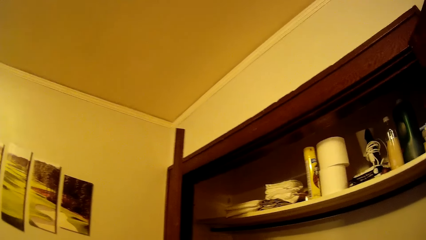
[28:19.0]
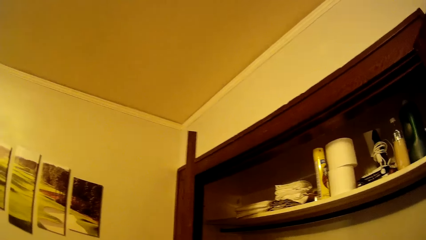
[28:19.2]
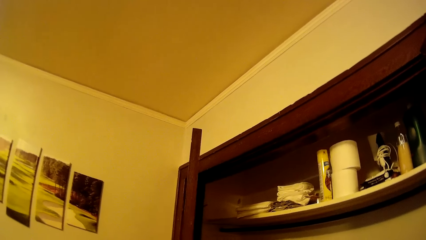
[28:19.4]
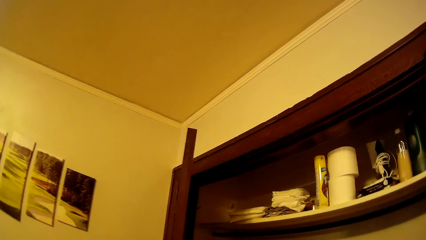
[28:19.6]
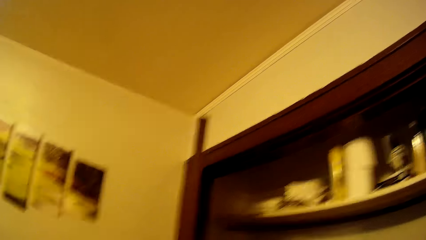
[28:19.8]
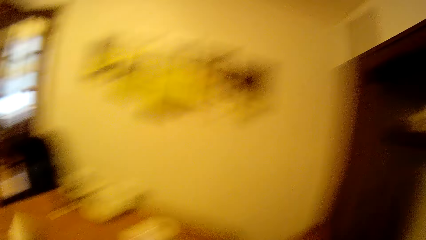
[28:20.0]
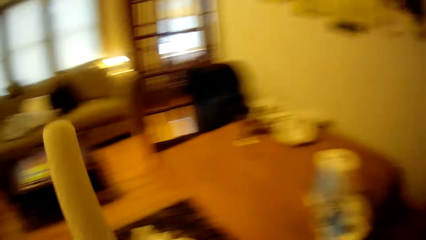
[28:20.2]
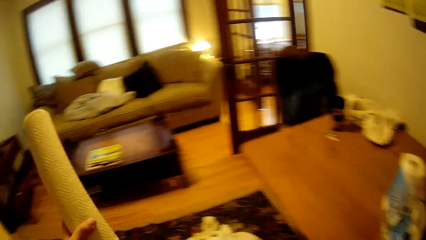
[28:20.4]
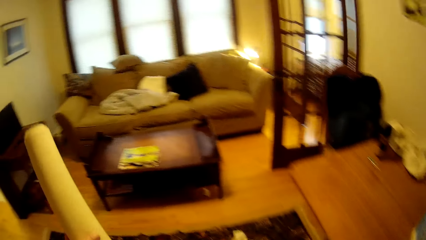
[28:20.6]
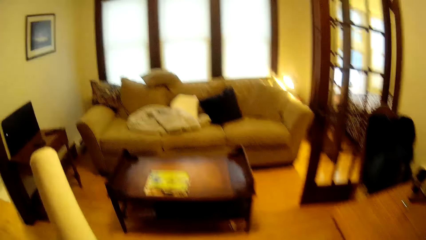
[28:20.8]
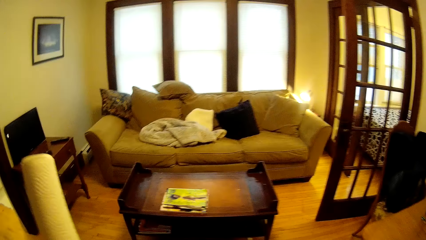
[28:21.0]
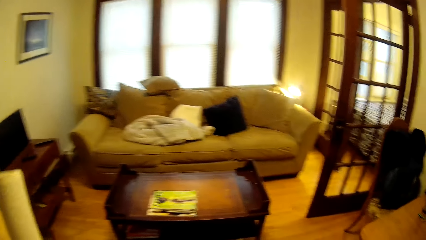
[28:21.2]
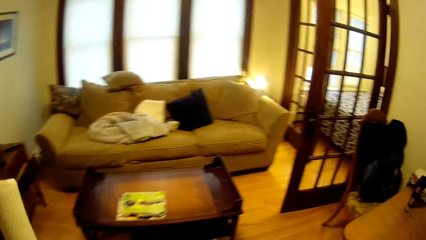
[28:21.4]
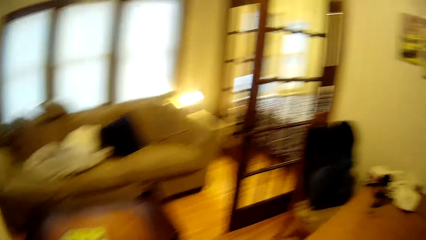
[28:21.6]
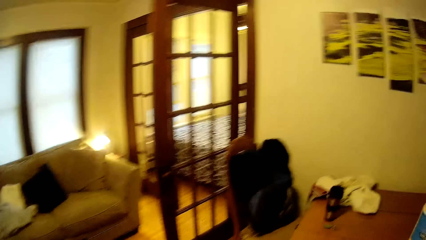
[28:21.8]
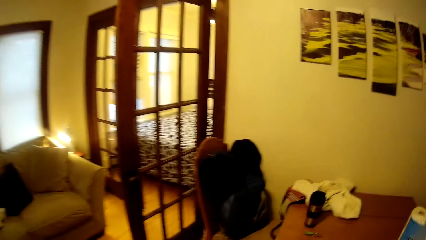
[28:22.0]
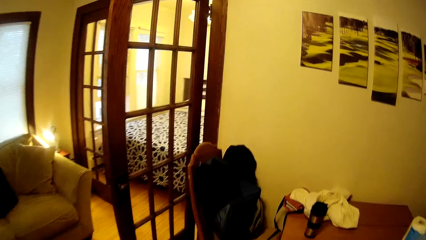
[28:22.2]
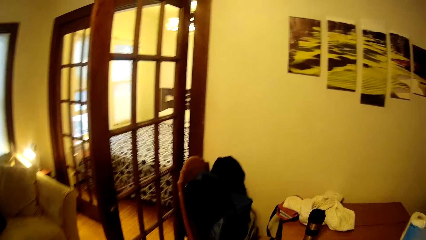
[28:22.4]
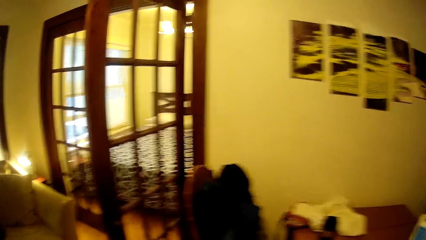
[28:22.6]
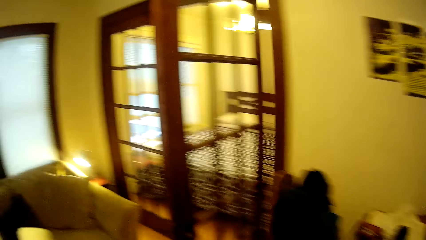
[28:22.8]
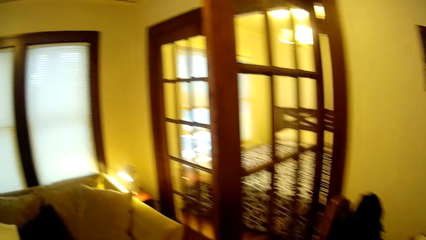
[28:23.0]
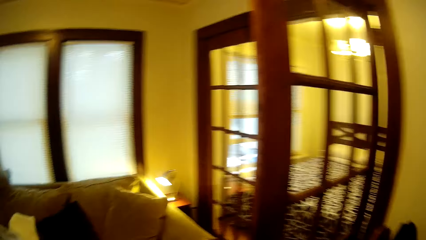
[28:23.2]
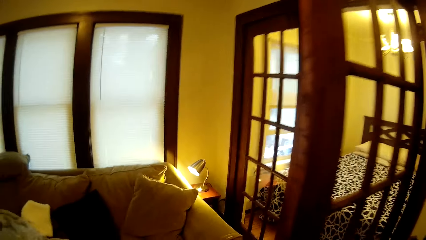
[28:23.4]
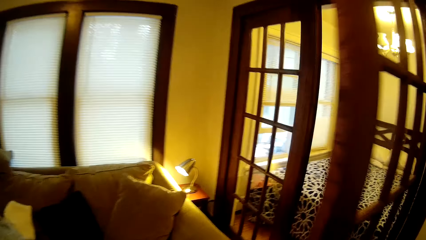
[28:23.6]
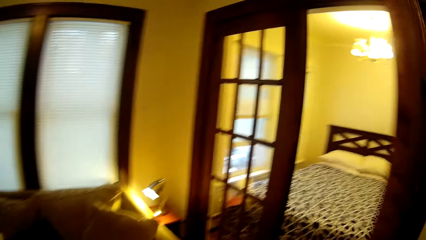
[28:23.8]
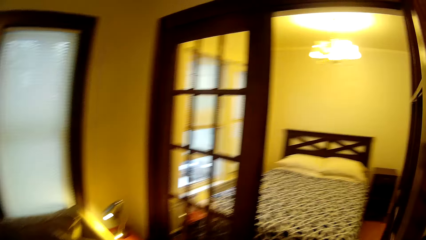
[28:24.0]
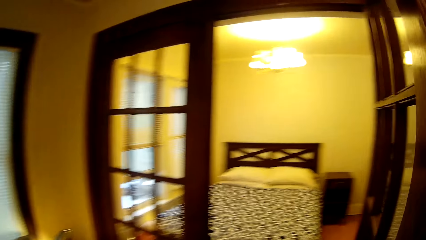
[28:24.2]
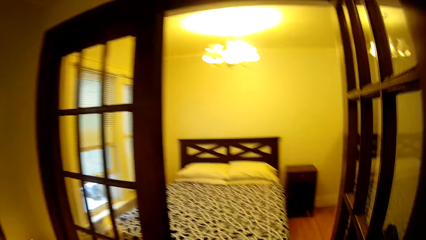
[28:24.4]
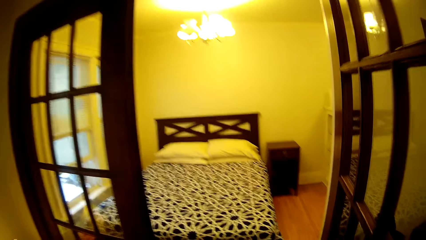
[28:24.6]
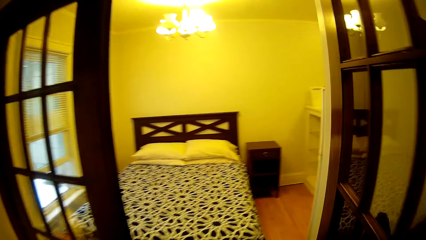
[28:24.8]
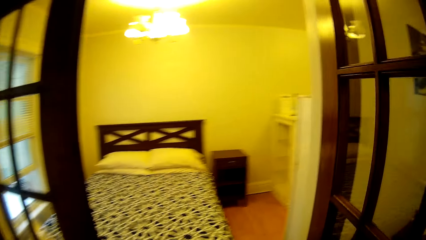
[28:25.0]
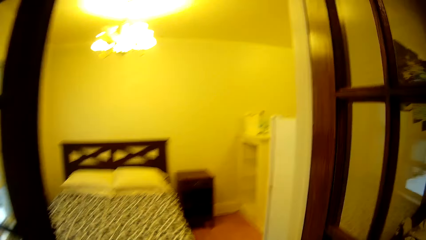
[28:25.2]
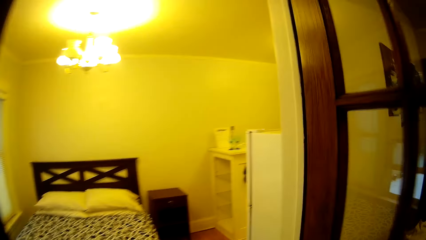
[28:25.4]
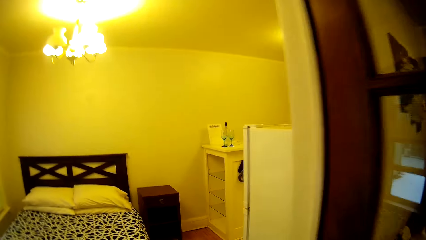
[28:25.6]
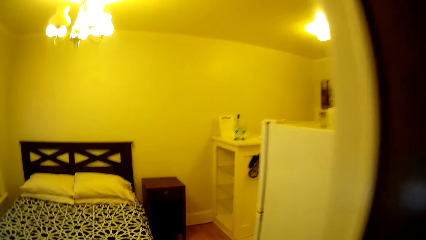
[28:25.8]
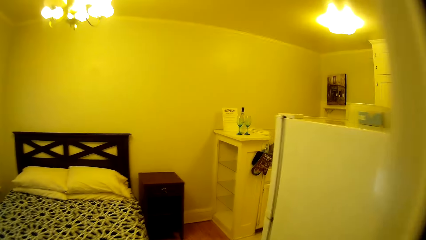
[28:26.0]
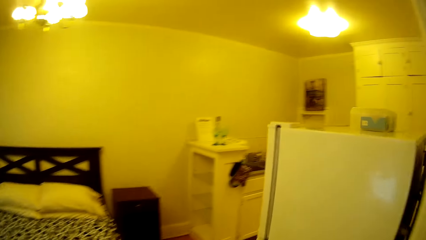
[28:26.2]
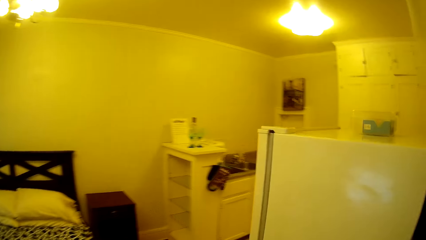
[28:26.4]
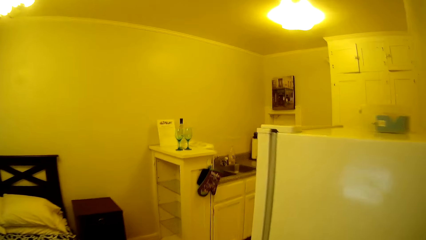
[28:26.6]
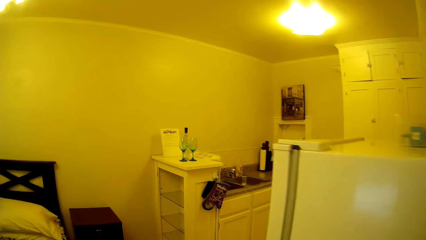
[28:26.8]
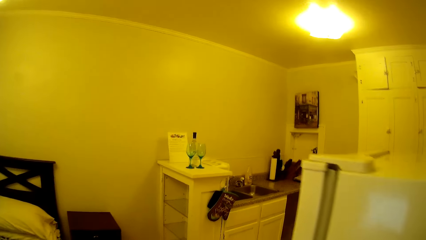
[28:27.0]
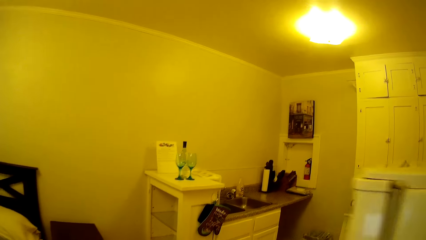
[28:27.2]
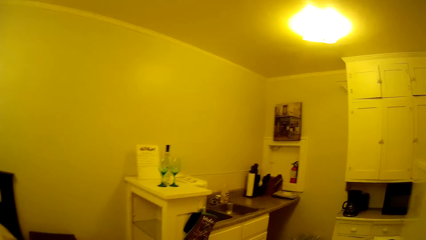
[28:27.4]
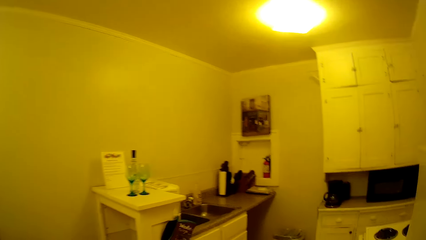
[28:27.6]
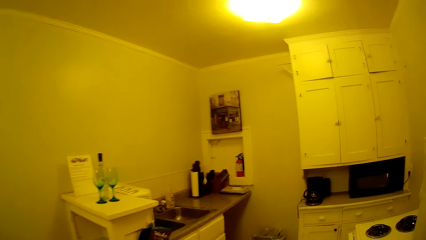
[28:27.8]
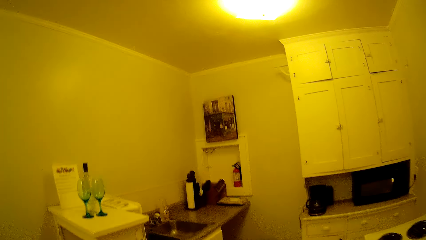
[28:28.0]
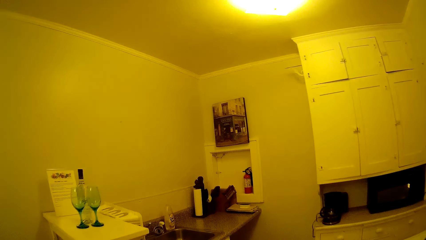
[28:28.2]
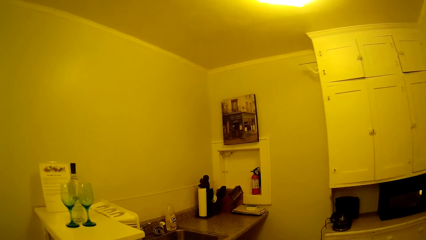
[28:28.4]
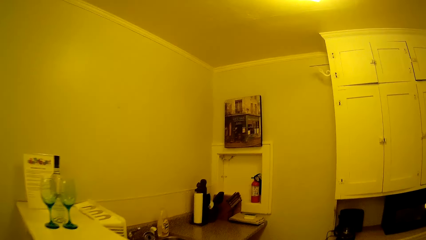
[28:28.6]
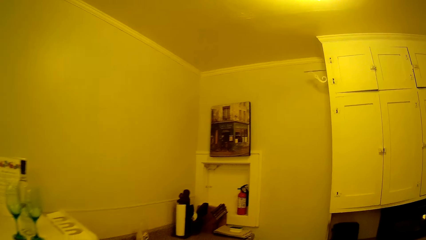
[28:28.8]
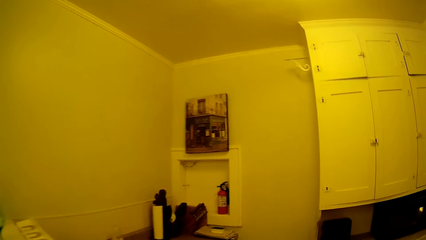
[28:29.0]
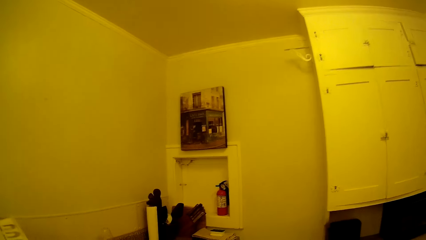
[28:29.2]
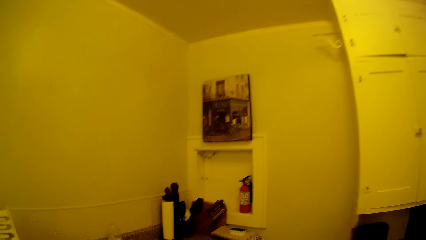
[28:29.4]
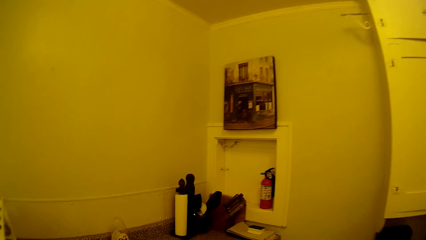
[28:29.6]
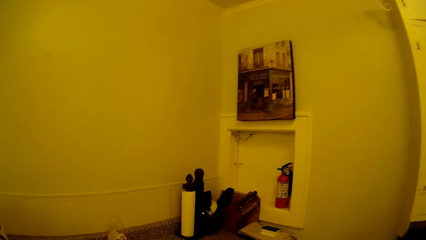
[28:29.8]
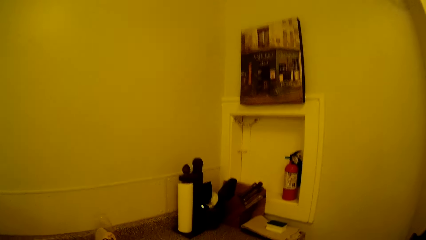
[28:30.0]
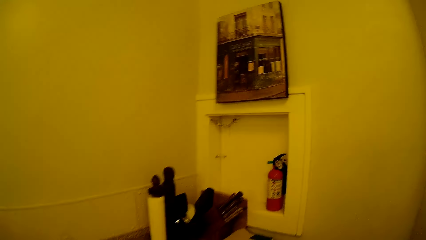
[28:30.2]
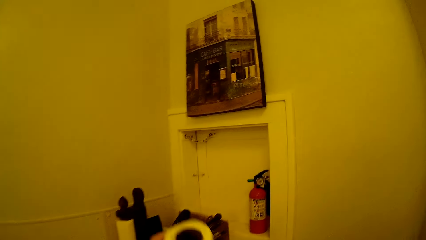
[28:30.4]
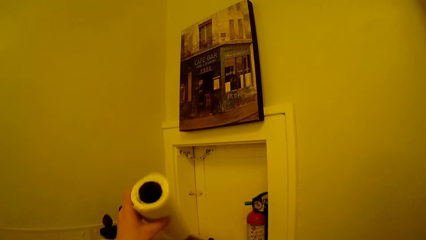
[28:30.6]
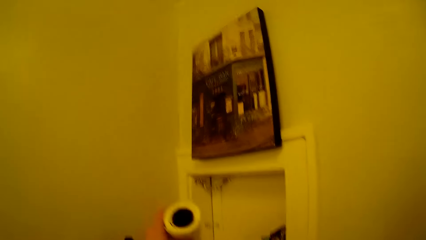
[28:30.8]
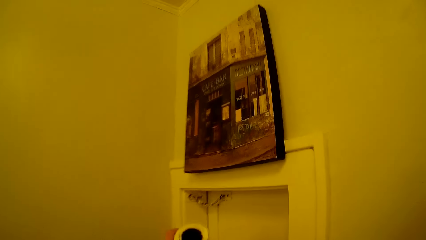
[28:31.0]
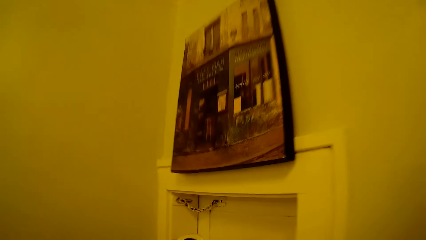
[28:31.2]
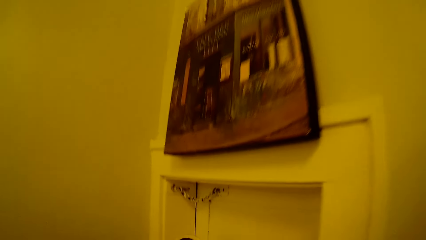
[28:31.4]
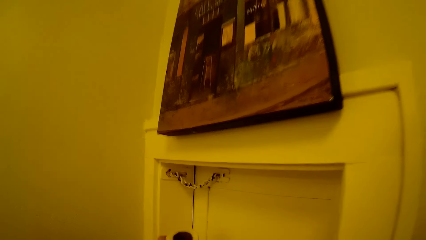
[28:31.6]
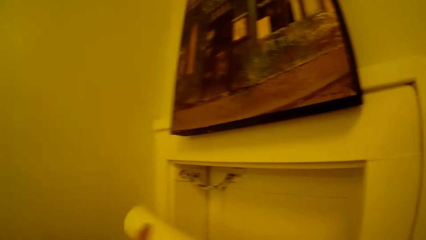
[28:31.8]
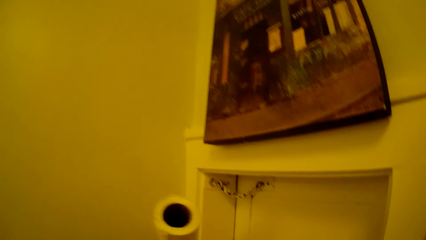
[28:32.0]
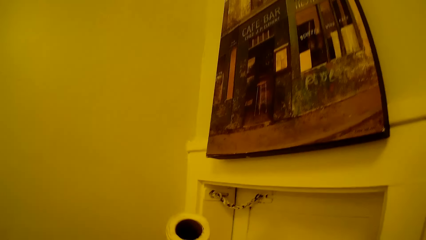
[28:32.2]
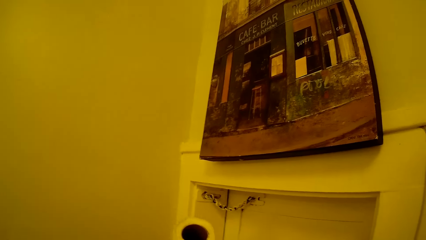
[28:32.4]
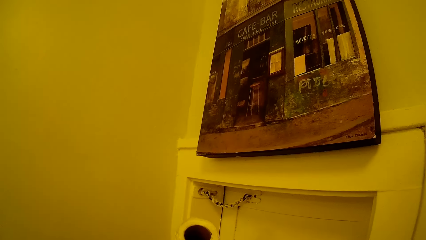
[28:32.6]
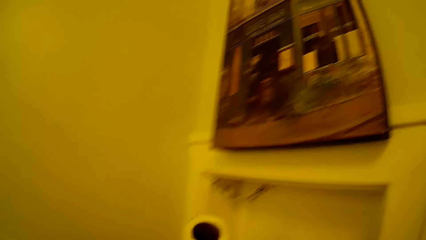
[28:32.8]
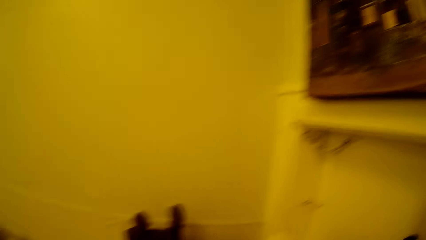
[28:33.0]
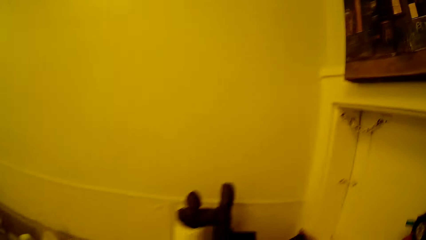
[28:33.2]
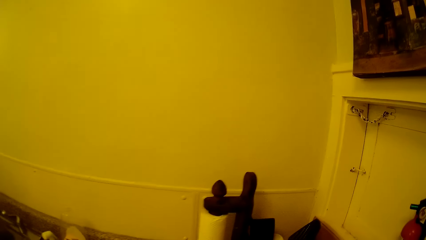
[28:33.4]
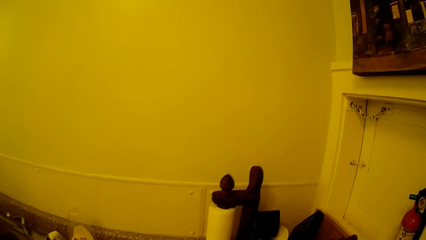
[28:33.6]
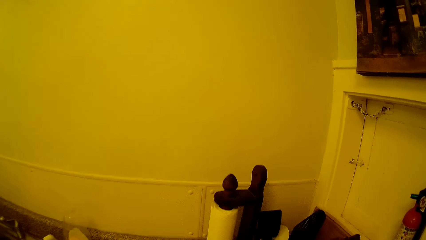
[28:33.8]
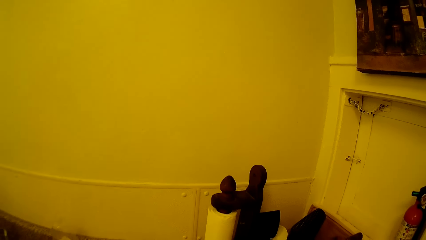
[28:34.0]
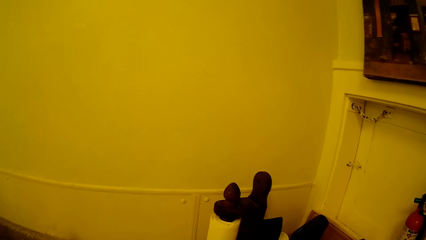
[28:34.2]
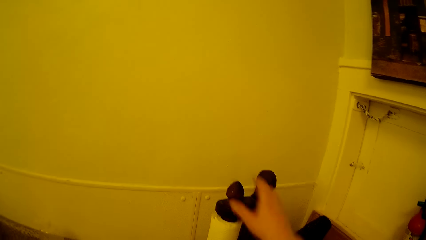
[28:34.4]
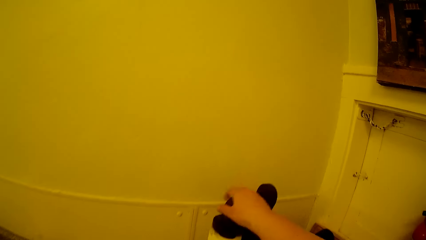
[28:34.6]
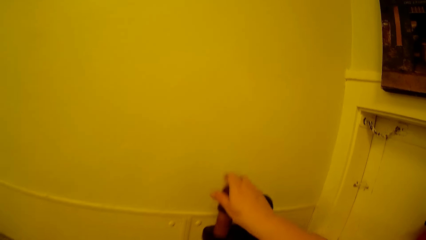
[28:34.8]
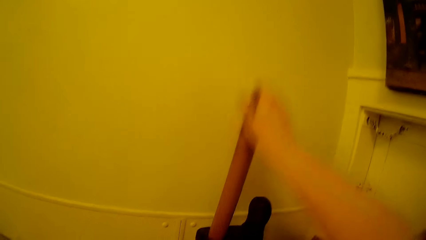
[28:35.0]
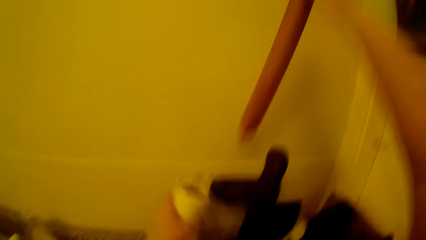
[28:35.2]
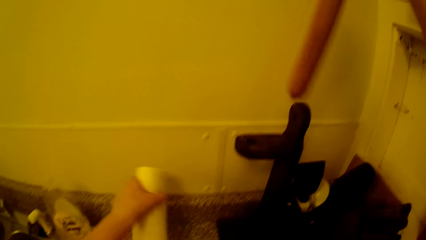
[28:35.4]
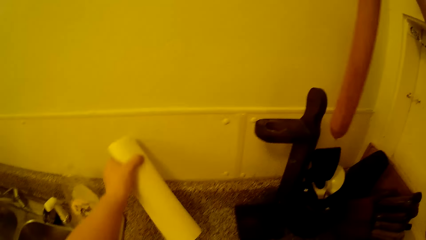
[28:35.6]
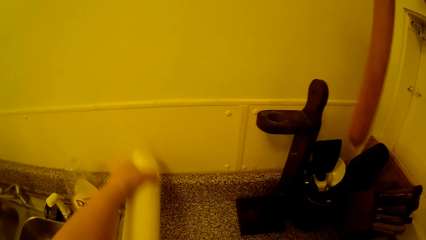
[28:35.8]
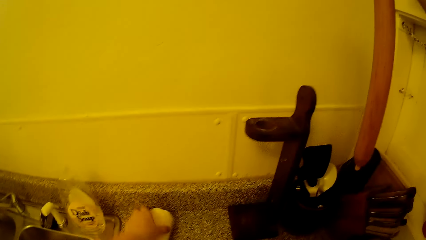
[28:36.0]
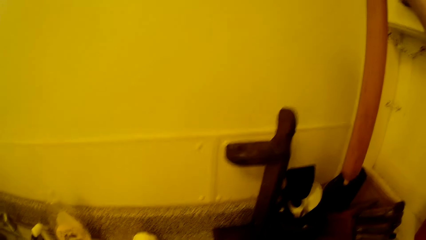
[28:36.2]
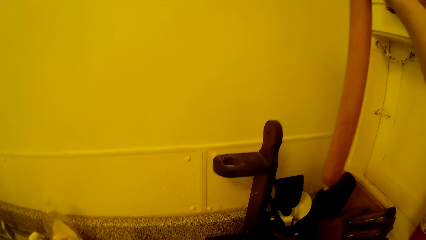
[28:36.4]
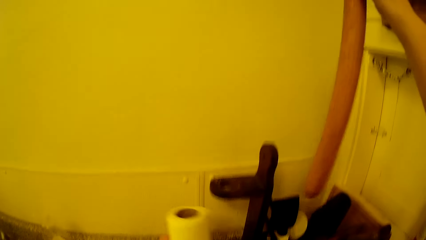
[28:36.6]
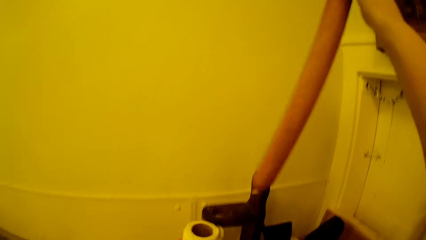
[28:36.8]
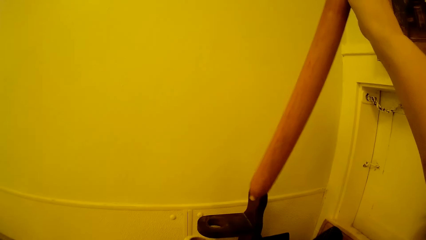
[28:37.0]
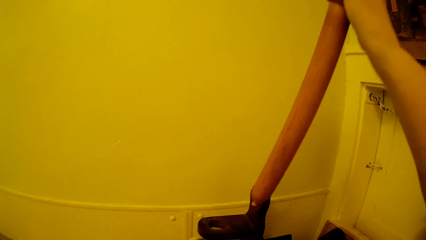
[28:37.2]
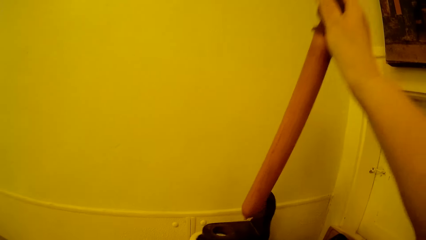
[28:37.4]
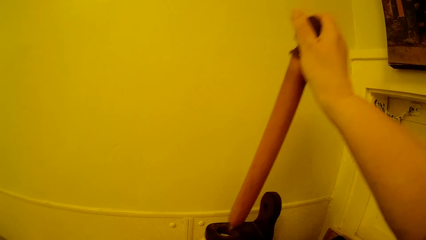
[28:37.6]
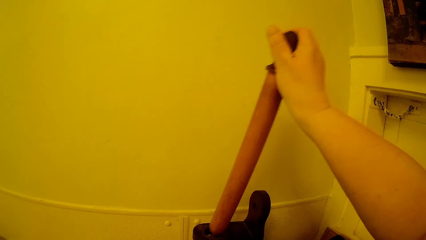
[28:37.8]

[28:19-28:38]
The camera wearer carries the roll paper around in the house. They adjust the roll paper. They replace the roll paper in a roll paper holder.
